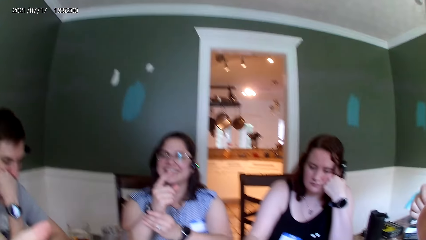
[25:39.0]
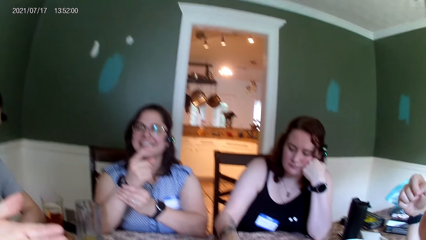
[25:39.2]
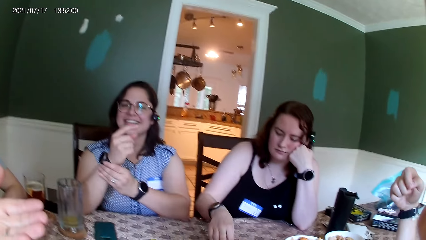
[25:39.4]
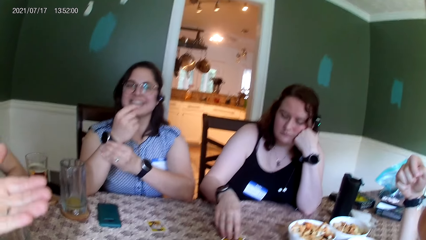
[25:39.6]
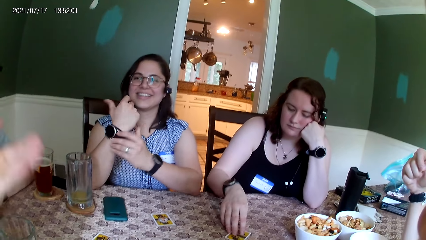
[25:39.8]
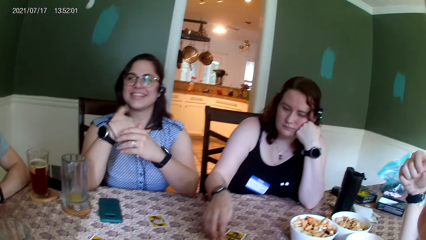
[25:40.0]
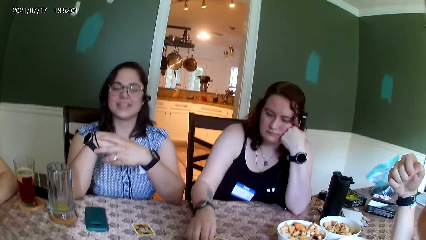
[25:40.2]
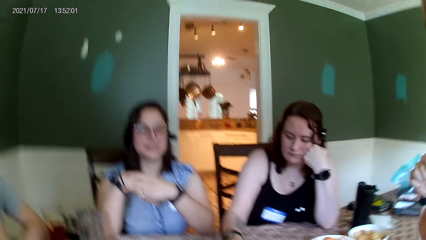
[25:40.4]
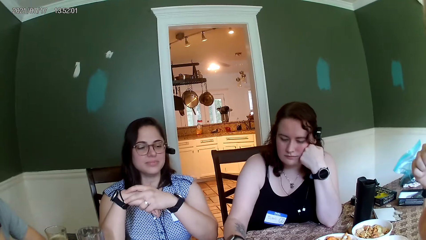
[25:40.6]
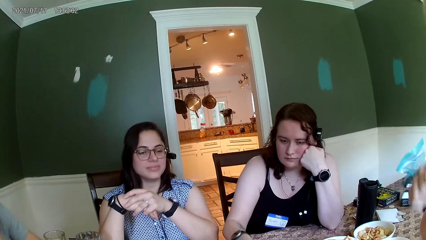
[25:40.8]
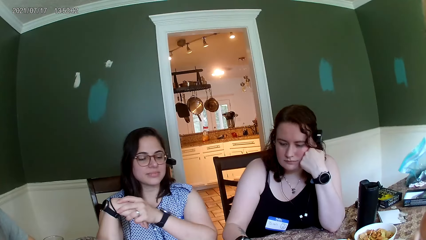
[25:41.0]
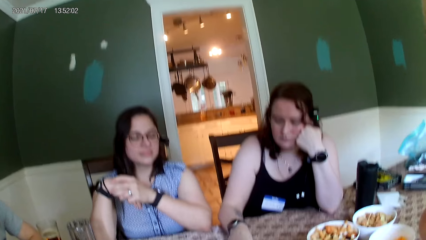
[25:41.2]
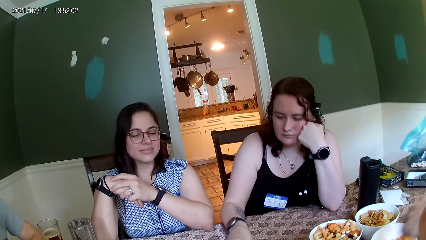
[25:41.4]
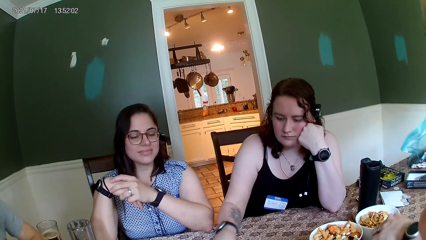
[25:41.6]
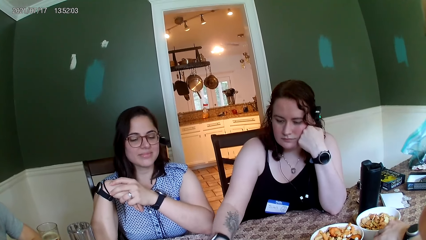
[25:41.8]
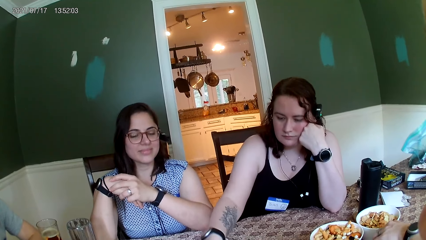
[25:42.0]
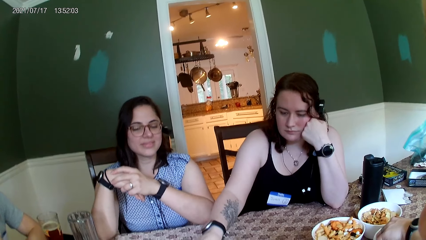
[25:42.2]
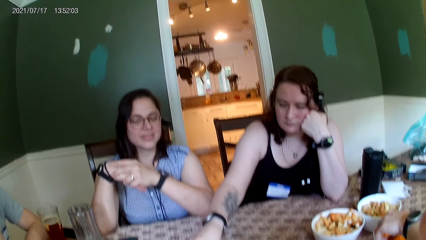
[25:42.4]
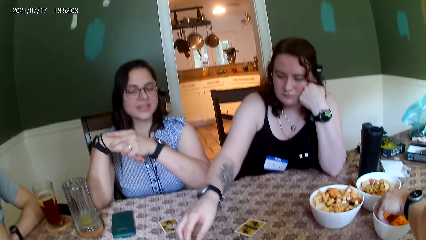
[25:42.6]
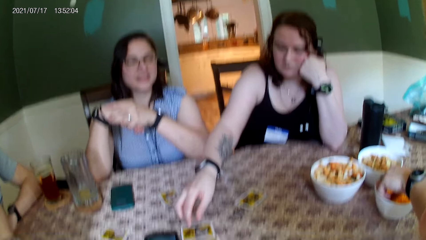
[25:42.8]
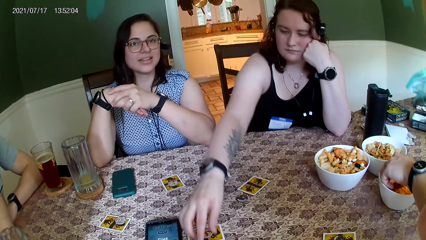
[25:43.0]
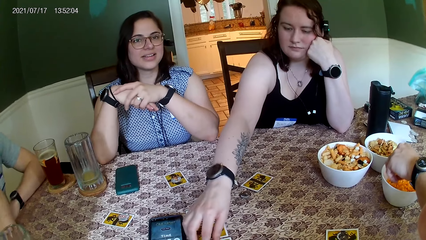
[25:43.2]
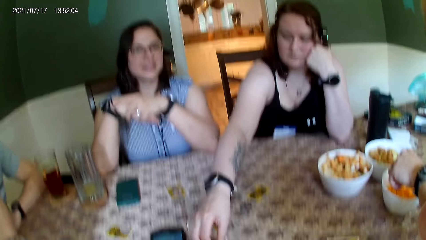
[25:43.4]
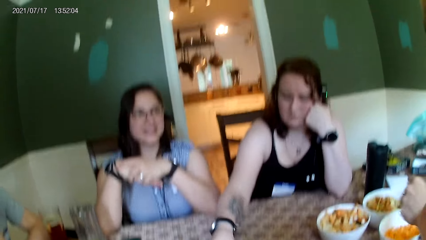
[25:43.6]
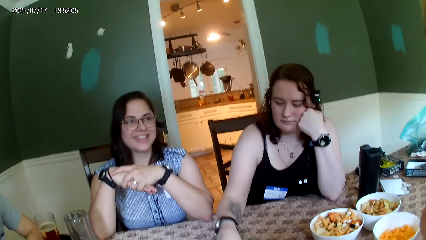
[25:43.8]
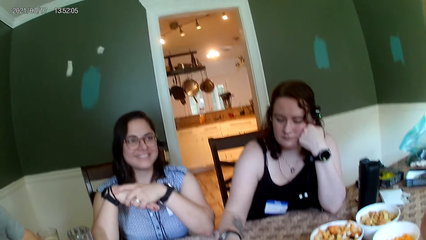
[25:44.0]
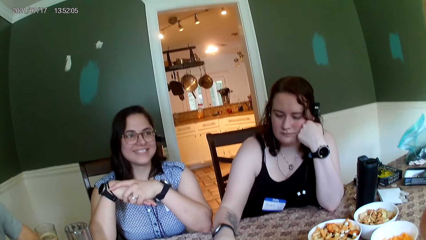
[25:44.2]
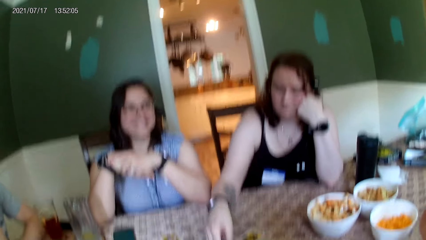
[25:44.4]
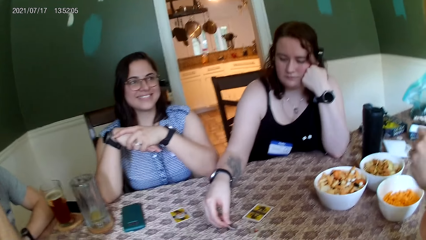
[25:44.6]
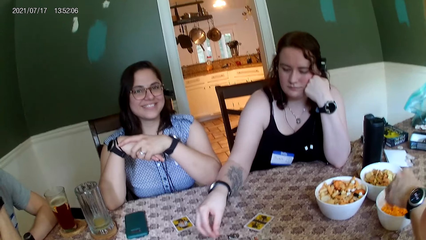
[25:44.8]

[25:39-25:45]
The camera wearer looks through the mirror. They talk. The man places his left hand in the bowl on the table. The camera wearer looks at a person. The man takes some almonds from the bowl with his right hand.

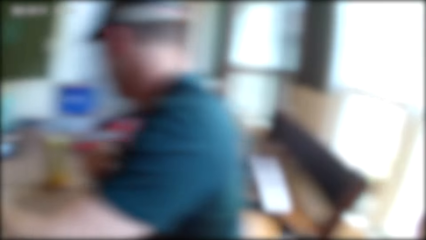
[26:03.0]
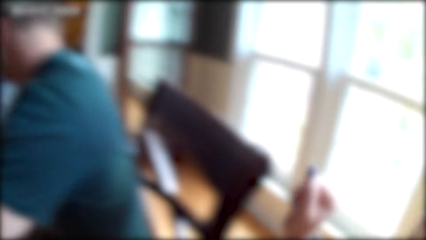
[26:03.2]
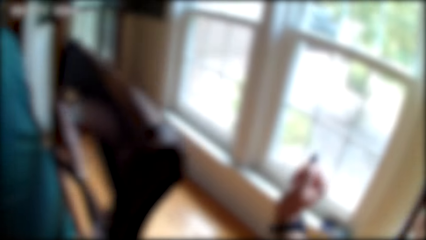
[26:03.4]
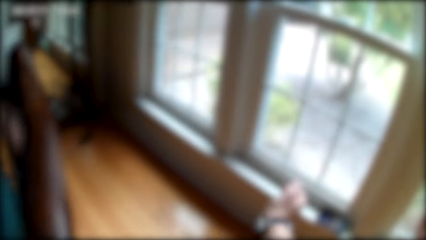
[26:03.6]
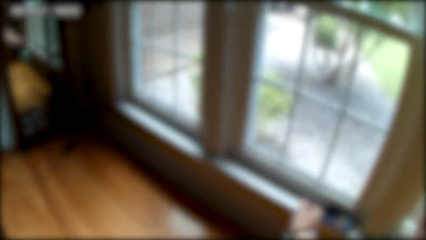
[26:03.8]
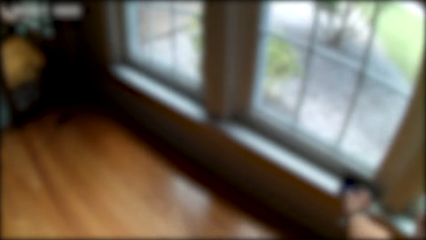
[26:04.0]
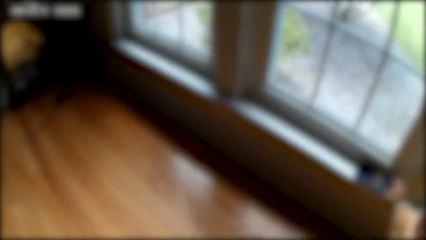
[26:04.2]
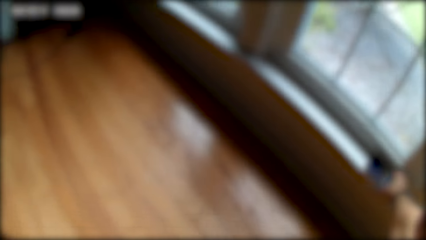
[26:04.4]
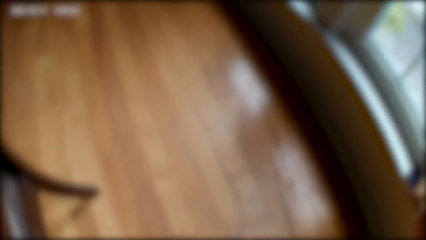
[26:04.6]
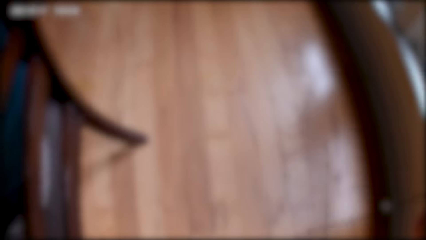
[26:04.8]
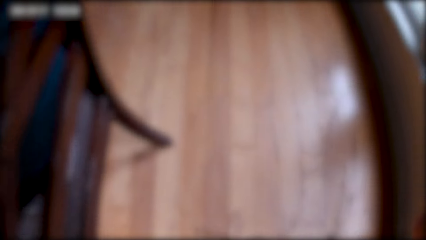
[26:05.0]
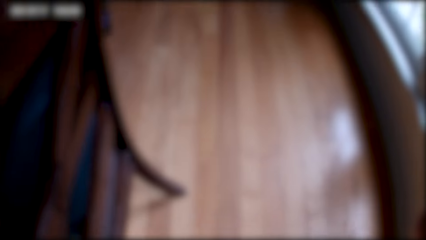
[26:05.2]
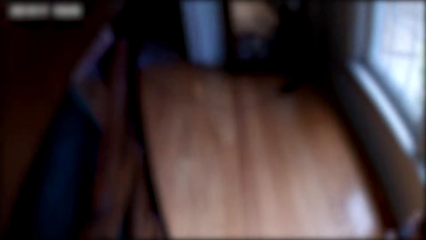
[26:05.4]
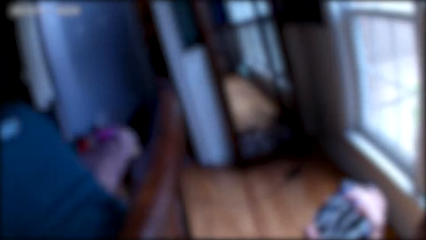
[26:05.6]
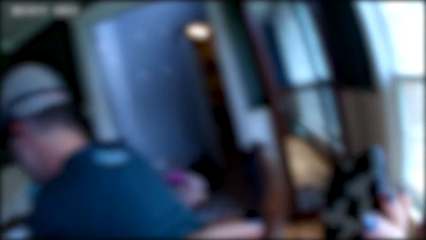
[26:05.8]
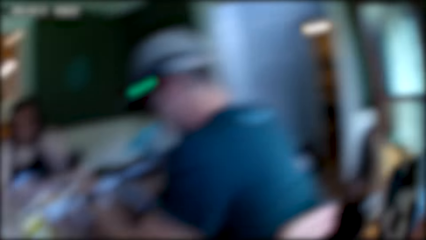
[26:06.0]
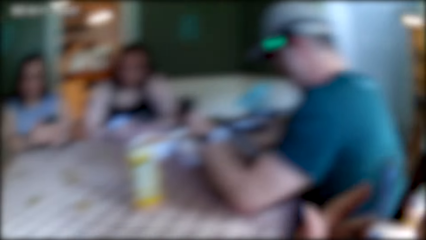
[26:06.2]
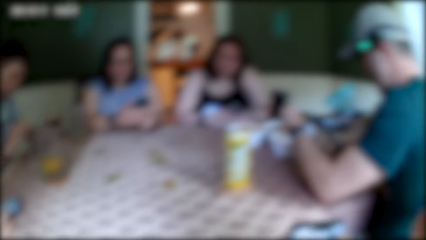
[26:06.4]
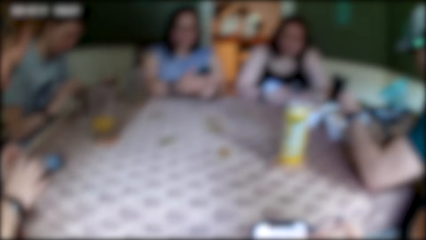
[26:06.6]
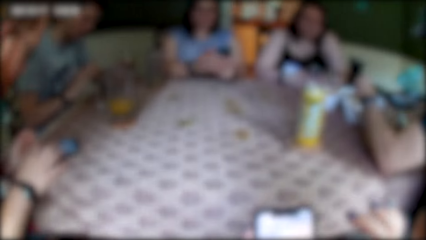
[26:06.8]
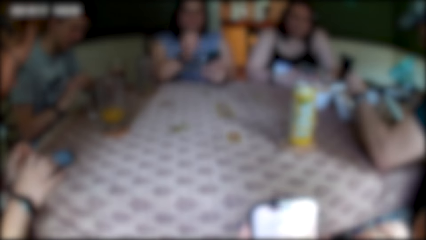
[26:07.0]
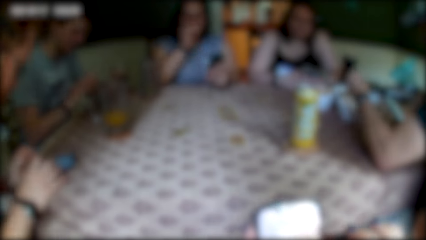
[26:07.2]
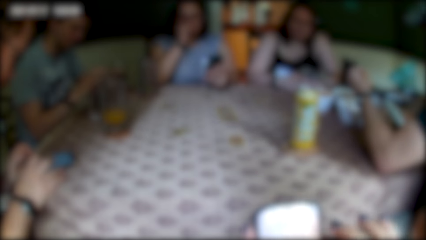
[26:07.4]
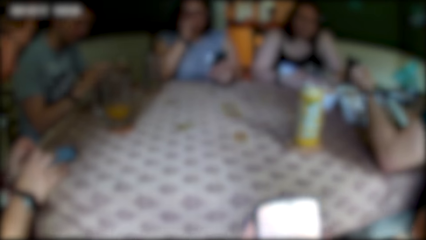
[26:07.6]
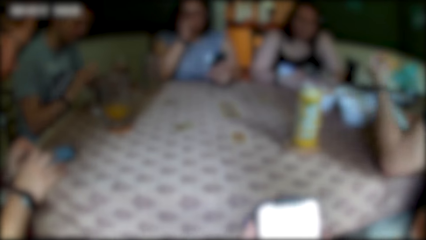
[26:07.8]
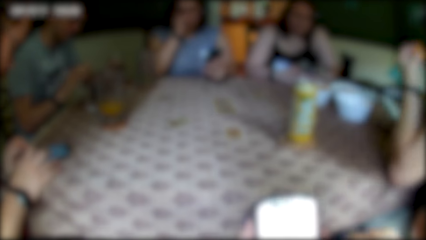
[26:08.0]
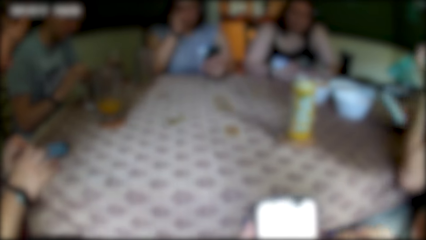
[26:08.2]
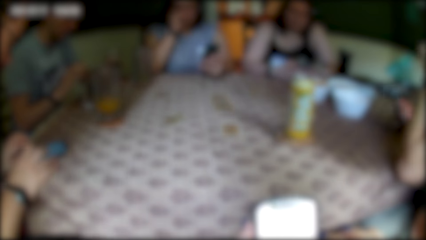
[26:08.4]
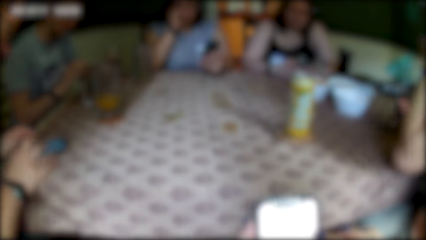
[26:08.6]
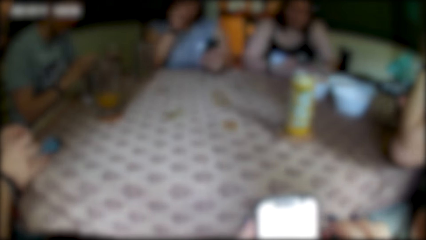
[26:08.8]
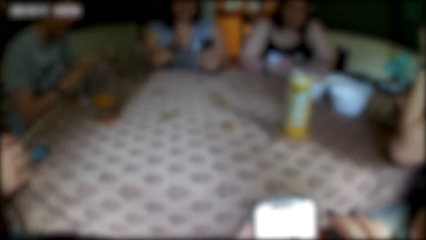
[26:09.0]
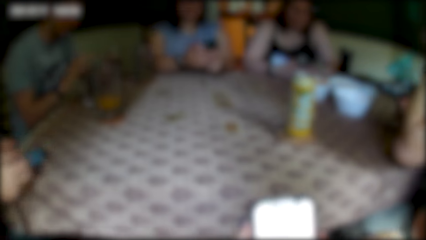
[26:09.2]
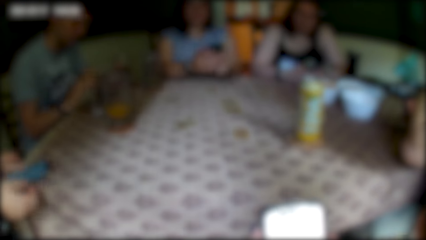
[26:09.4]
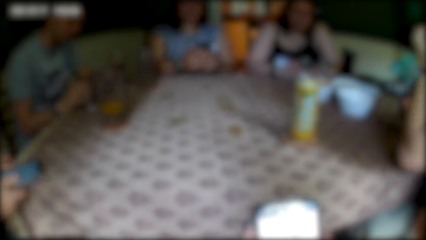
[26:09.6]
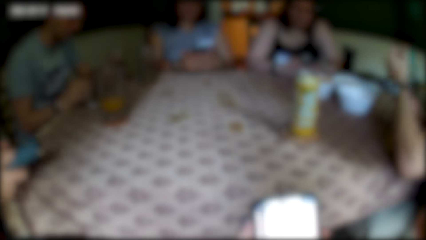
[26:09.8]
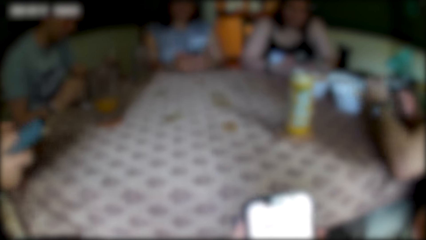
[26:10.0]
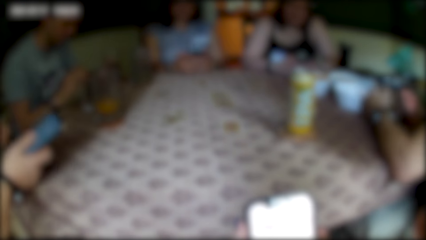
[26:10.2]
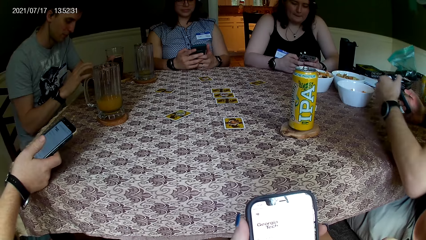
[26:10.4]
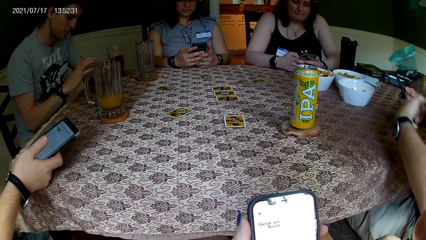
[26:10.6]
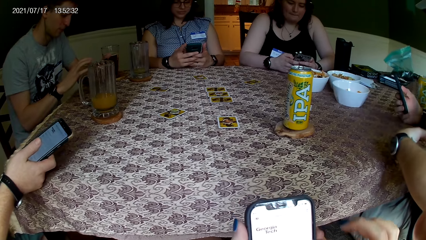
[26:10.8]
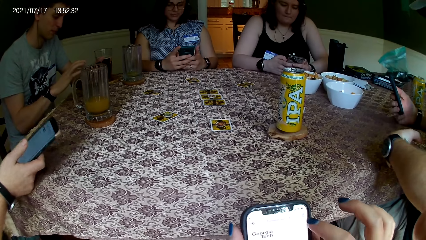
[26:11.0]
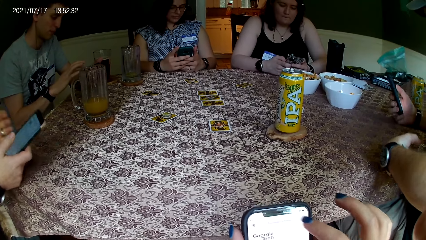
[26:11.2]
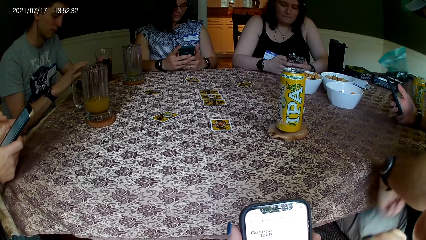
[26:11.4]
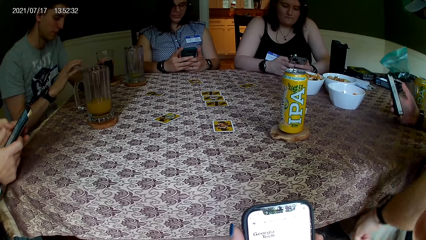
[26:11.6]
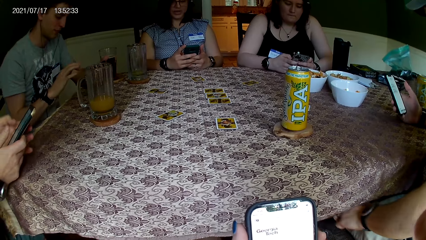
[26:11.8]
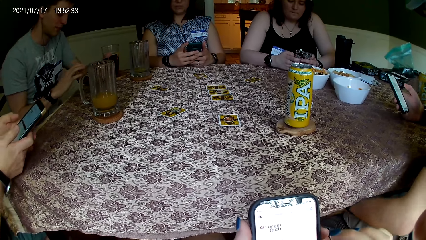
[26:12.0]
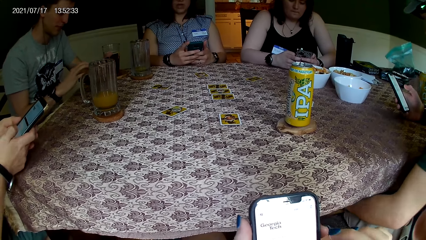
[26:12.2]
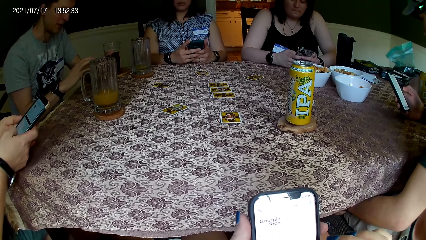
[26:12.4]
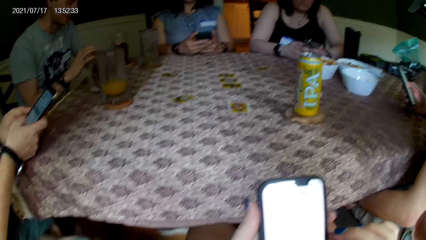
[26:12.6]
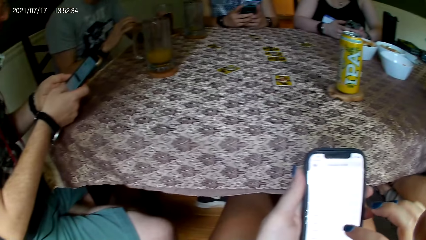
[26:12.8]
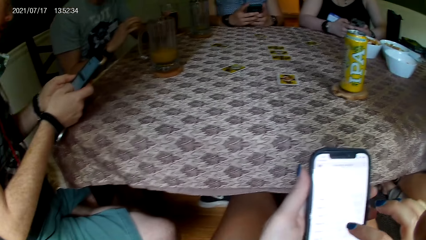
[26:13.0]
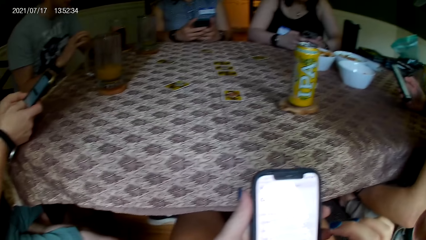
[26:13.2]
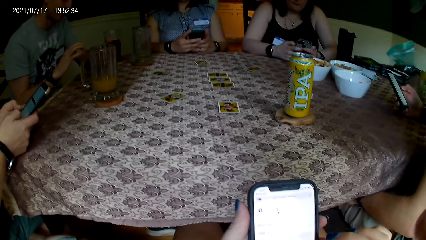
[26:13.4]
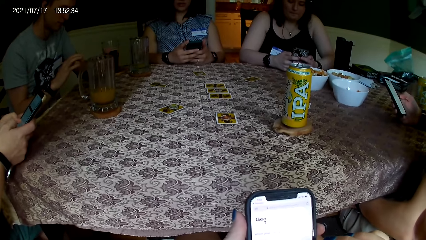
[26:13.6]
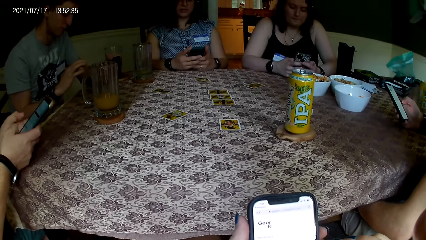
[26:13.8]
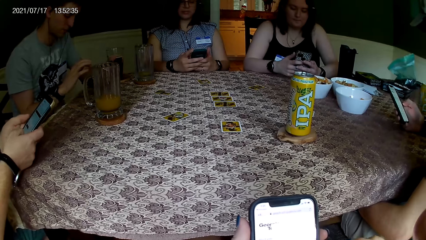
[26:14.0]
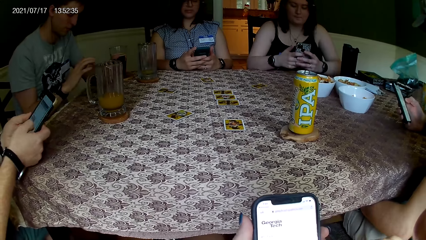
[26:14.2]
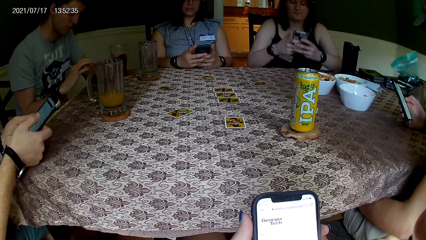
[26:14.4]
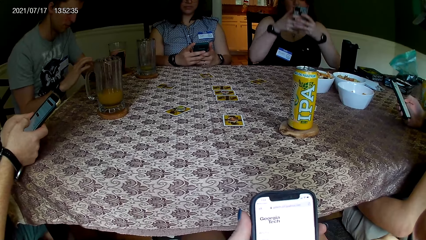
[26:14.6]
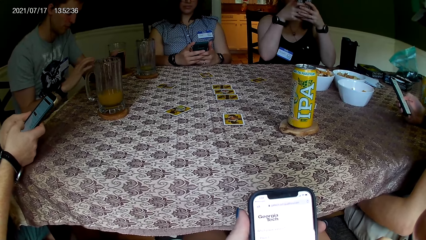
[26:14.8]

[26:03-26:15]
The camera wearer looks through the window. She takes a phone on the window with her right hand. The woman operates the phone with both hands. A man operates a phone on the table with both hands. The camera wearer operates the phone in her left hand with her right hand. Another man operates a phone in his left hand. The camera wearer holds the phone. The other man eats some almonds in his left hand. The first man picks up the phone from the table with his right hand. He operates the phone in his right hand with his left hand. The camera wearer operates the phone. The first man operates the phone with both hands.
